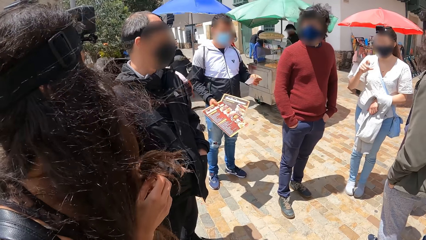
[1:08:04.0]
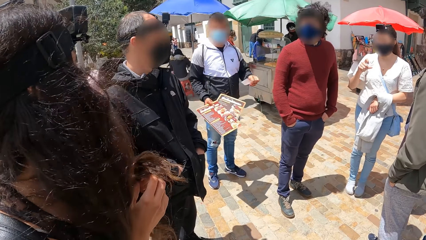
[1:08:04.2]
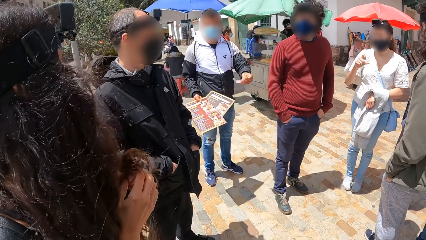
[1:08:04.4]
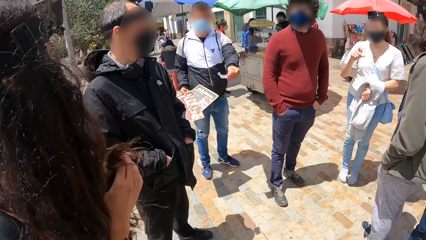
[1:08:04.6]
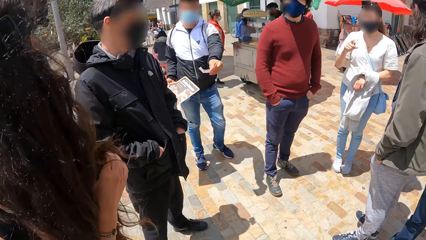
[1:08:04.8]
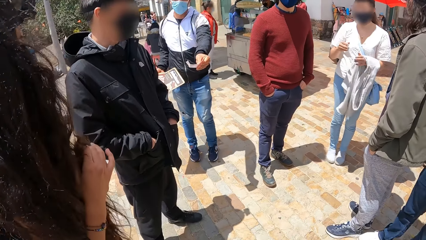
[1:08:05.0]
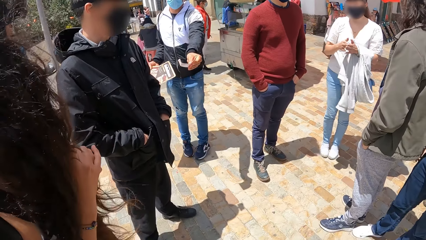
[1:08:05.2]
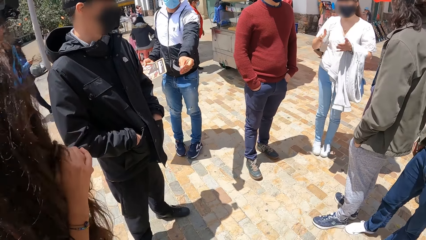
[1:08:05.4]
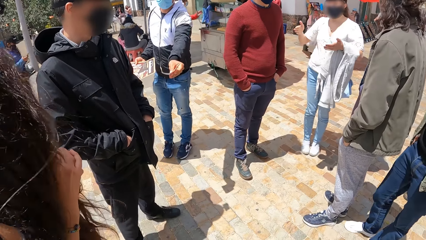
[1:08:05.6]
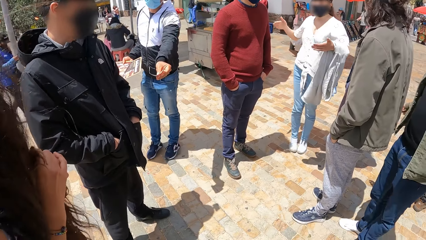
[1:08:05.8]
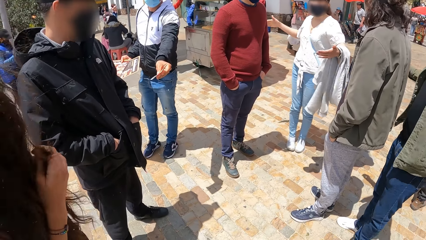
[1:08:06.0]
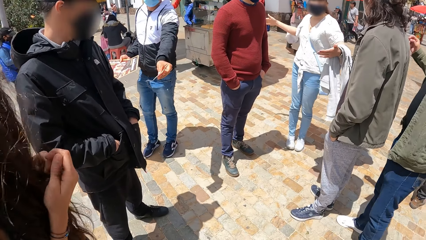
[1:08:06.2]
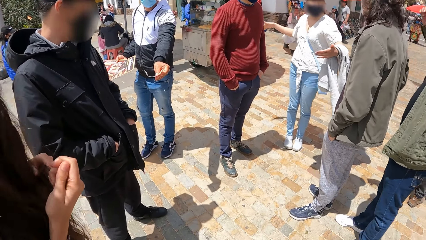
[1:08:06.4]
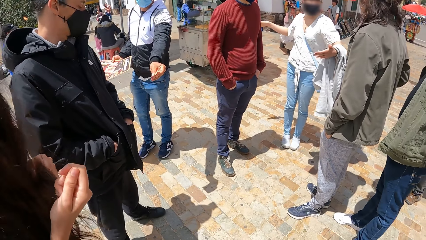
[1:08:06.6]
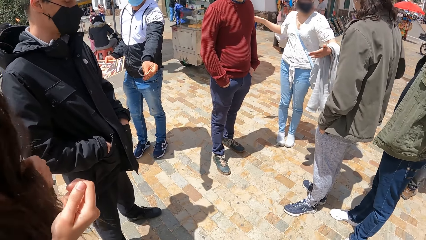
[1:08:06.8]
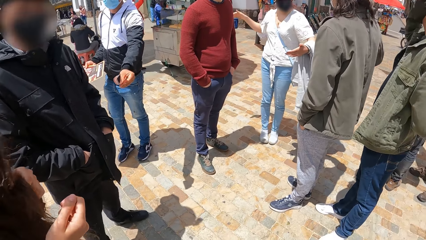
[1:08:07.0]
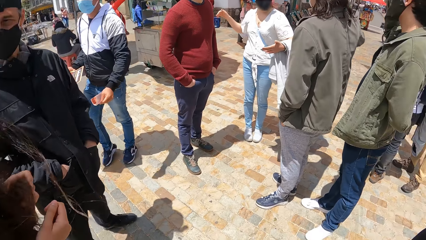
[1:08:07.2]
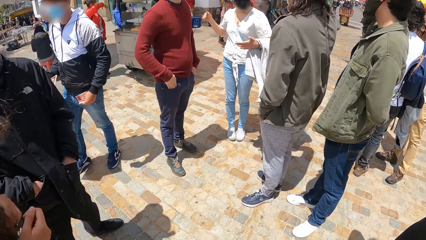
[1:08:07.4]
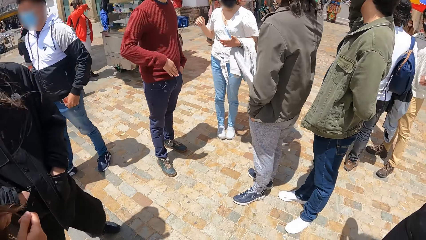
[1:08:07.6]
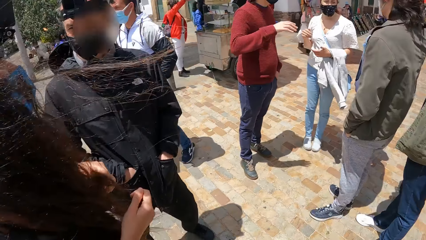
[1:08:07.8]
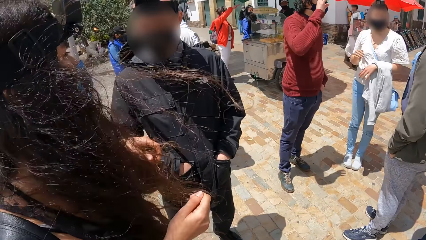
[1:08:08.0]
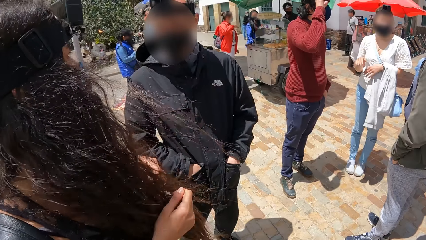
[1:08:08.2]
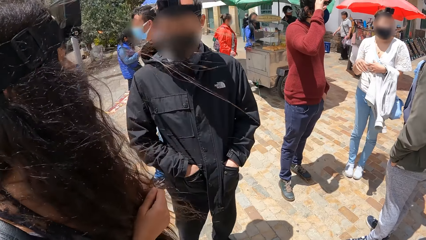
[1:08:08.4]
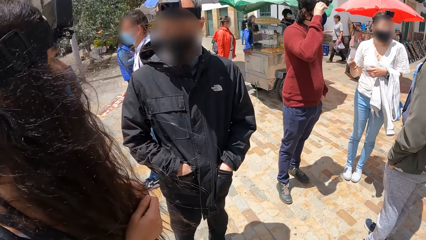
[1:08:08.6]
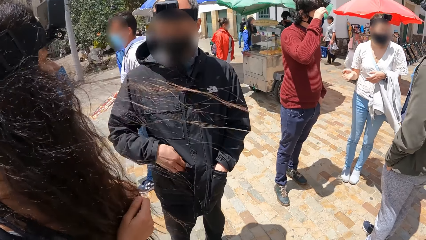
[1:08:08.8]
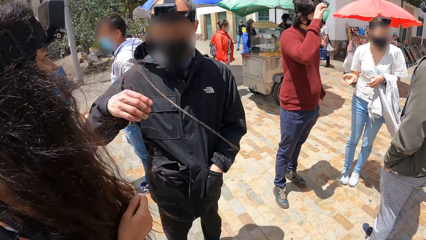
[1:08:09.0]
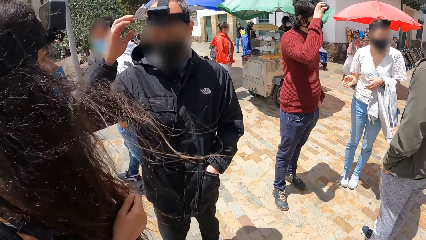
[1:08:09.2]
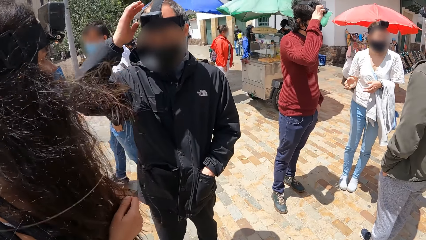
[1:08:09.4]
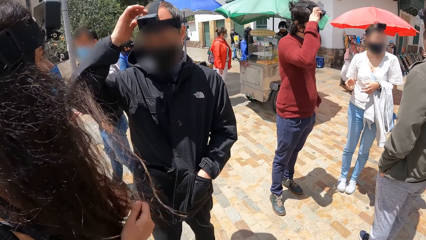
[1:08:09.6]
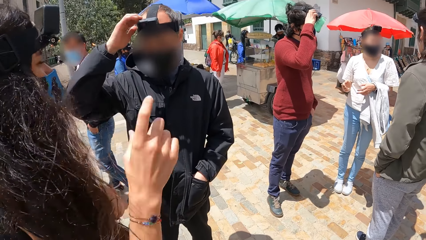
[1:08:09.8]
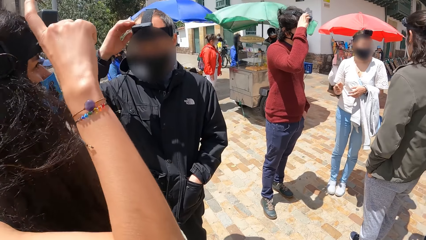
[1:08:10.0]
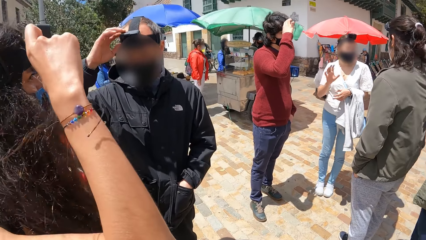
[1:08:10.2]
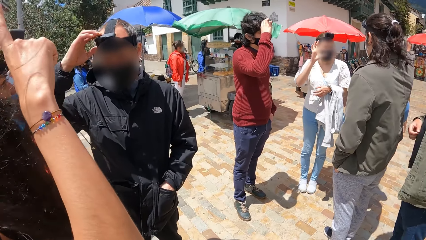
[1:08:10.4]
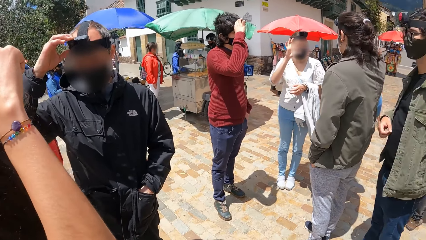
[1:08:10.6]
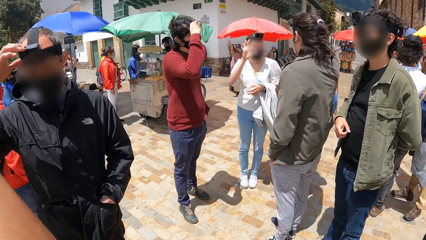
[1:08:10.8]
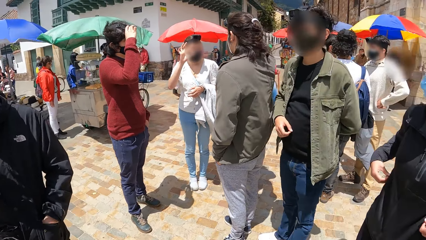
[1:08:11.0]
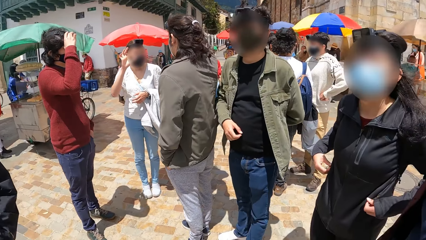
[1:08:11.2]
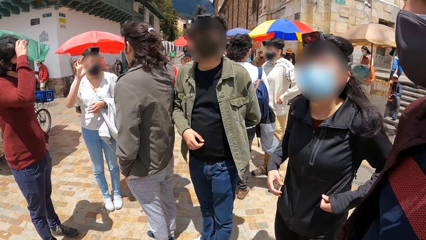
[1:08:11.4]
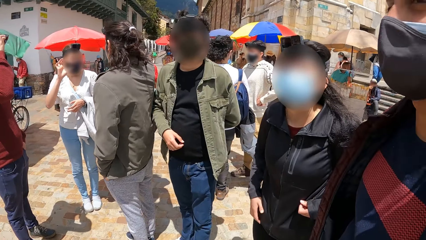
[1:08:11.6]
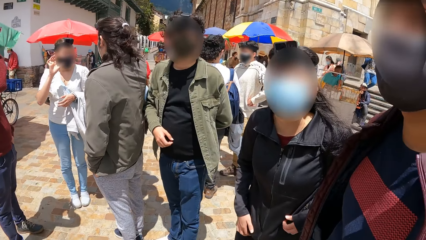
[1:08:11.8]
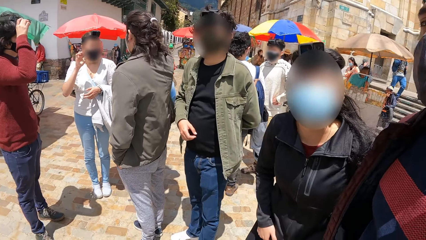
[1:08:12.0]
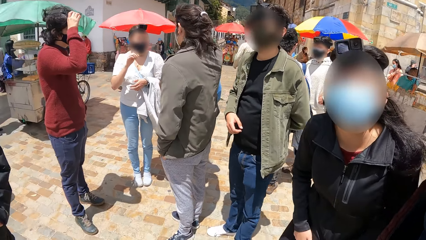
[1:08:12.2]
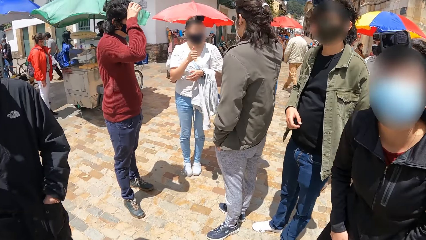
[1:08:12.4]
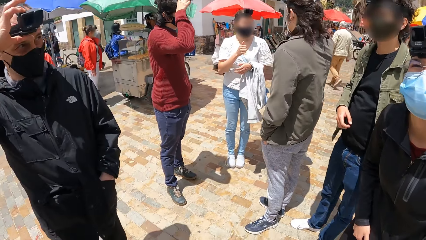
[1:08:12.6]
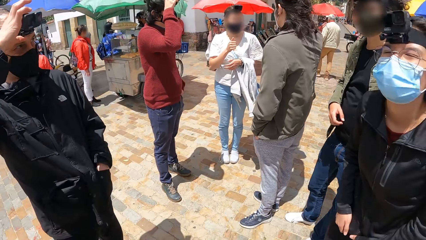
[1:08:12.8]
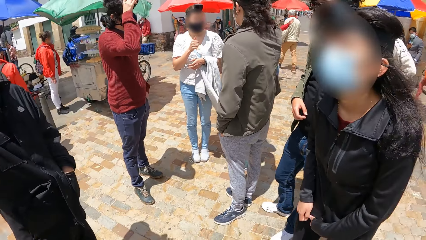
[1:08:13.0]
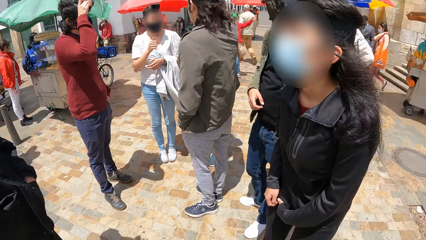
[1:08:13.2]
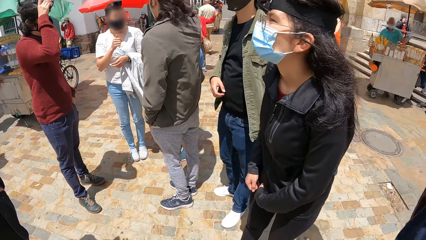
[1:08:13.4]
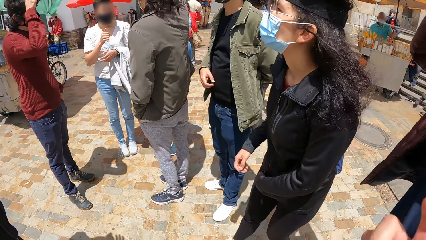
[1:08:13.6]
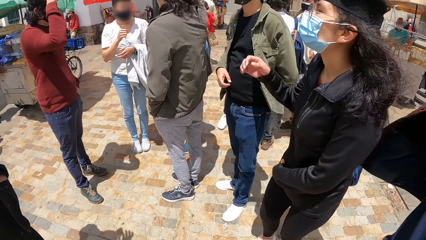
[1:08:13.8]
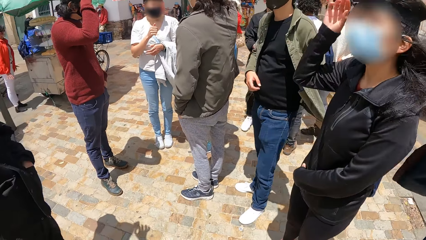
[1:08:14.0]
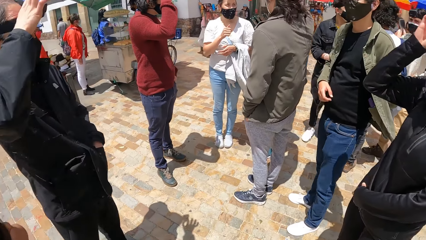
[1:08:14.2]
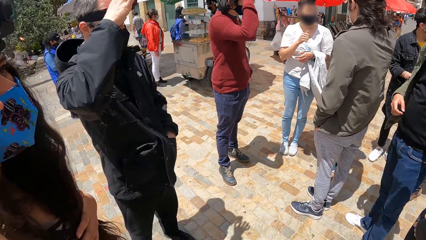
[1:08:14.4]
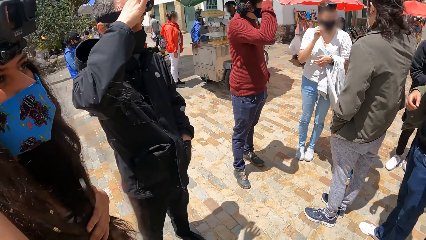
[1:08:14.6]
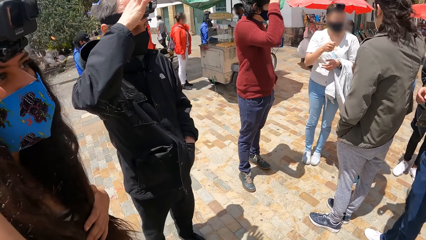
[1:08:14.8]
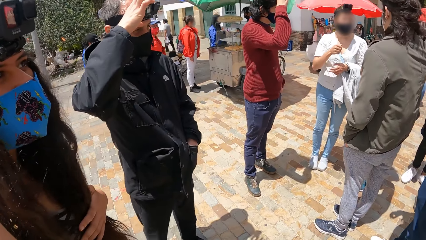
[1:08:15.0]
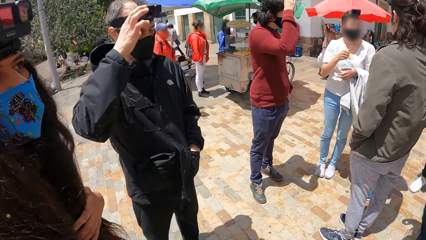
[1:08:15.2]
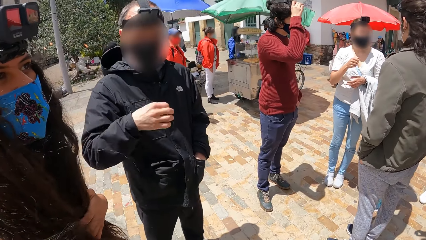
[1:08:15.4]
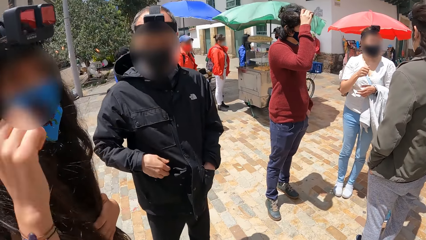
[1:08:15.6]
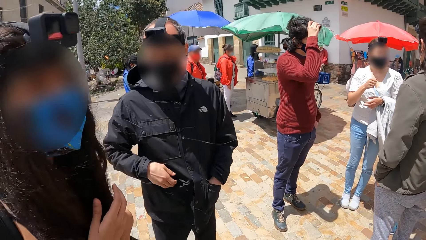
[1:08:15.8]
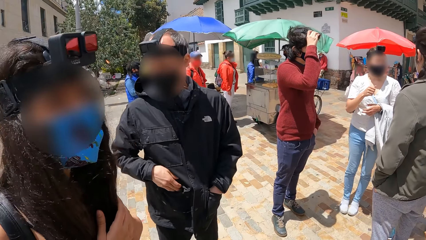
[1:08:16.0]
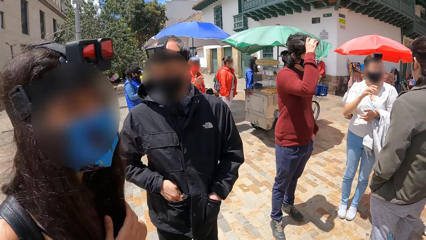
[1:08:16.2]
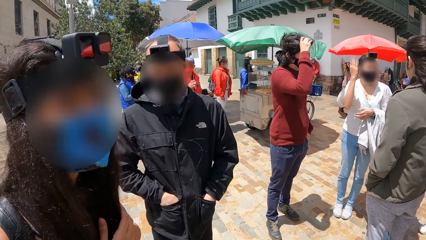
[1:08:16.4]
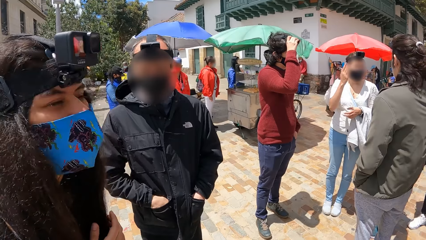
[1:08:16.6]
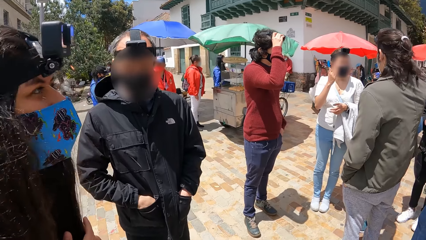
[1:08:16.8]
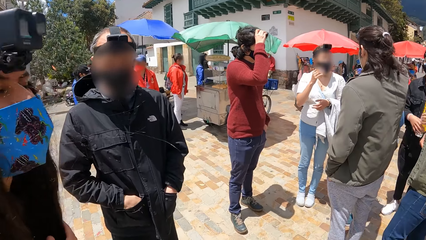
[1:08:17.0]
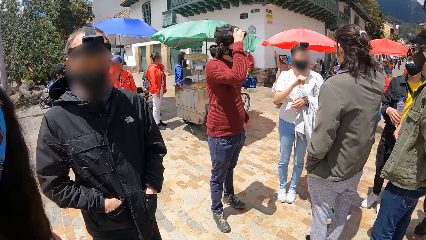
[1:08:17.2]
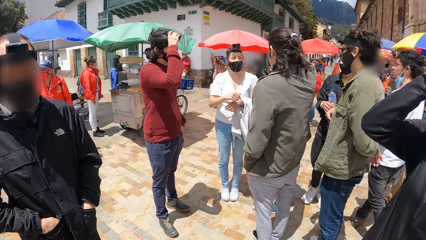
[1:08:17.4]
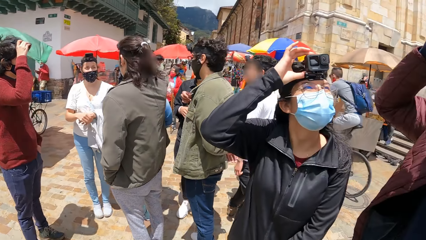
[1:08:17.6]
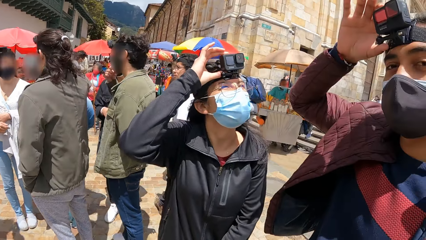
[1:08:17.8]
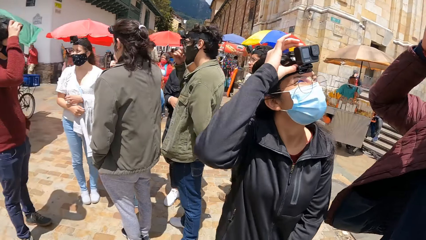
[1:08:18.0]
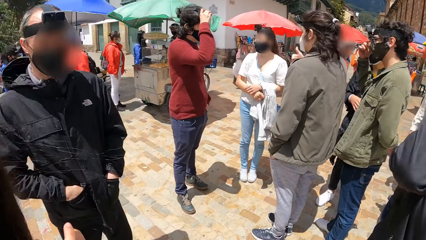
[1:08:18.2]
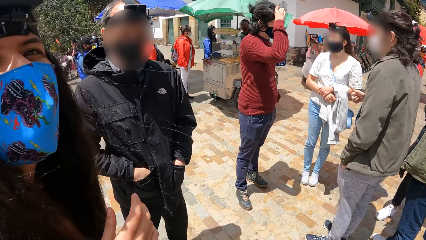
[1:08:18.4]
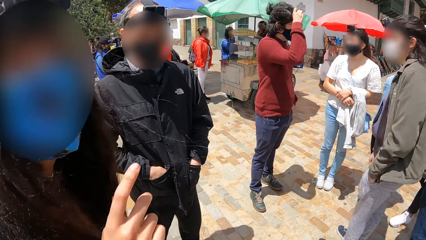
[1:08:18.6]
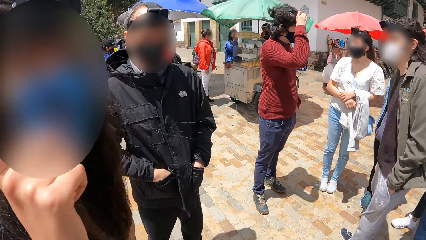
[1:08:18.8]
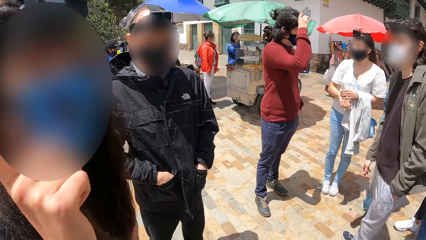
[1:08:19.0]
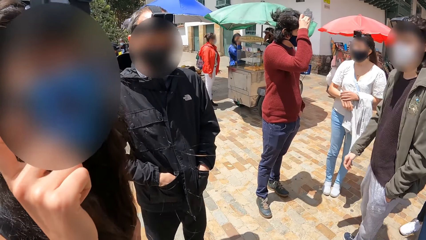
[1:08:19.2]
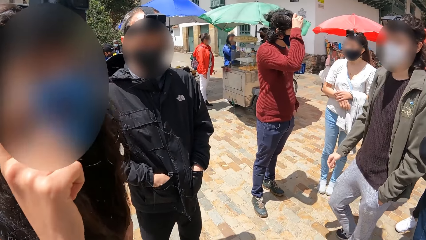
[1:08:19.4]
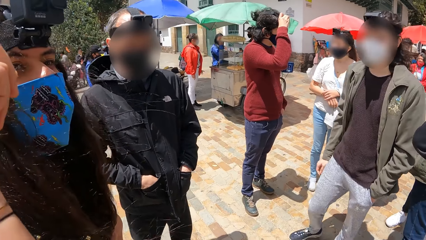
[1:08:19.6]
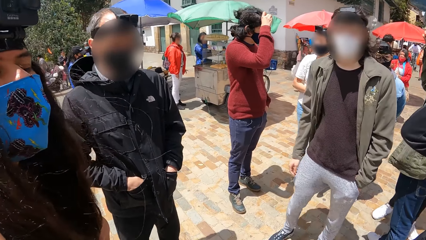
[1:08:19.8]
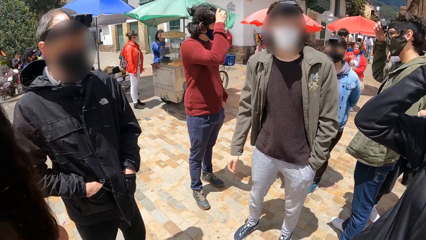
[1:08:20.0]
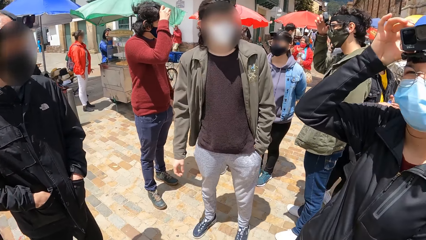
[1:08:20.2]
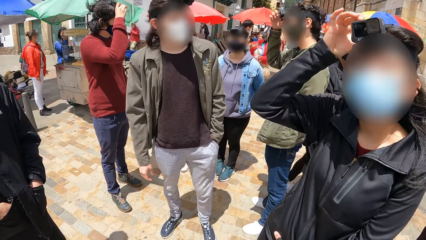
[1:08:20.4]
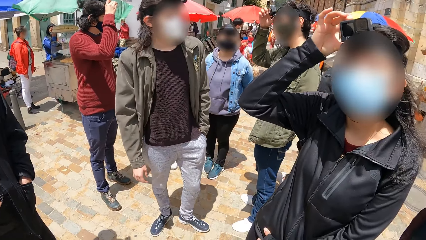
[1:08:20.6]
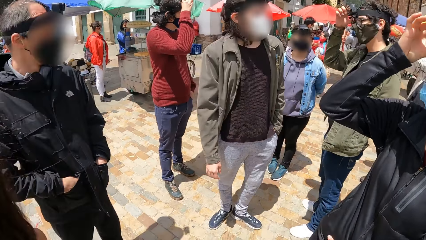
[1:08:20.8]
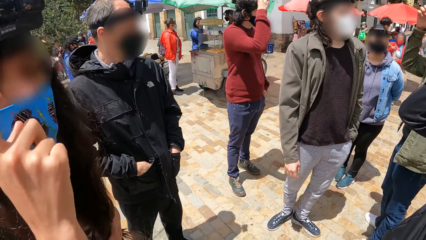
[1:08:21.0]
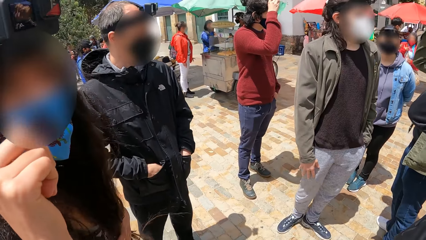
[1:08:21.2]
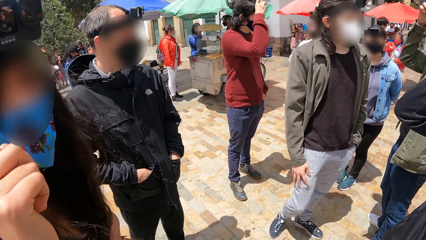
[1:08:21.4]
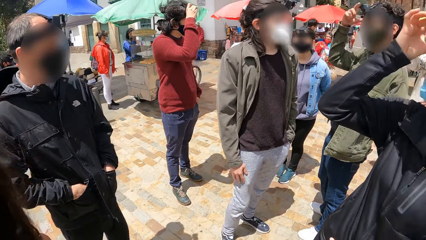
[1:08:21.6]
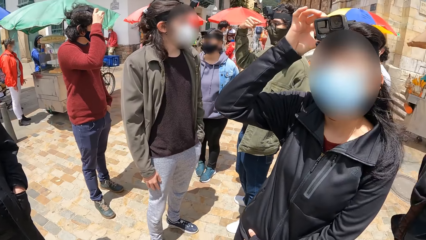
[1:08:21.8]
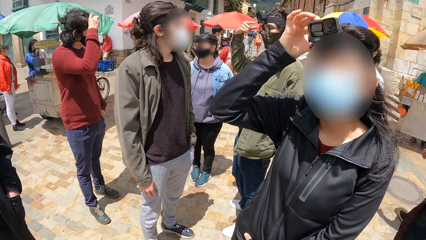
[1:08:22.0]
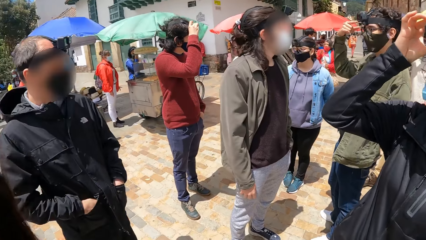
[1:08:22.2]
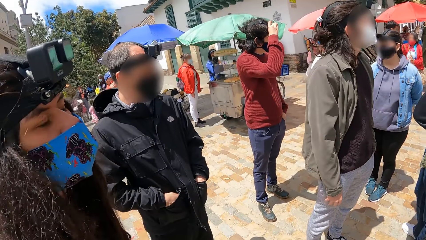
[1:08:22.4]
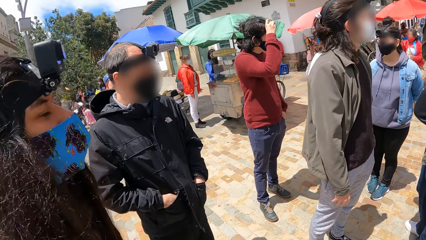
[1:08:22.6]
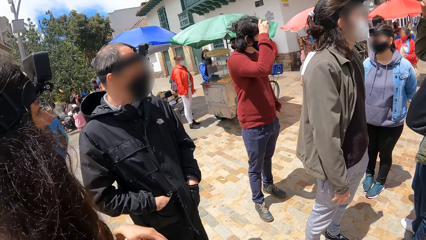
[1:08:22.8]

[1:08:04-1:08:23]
The man walks away from the group of people on the street. Another man touches a camera on his head with his right hand. A third man touches a camera on his head with his right hand. A woman interacts with the third man. Another woman touches a camera on her head with her right hand. A fourth man touches a camera on his head with his right hand. The first woman interacts with the camera wearer and uses gestures. The camera wearer looks around the compound. The second woman interacts with the camera wearer and adjusts the camera.
